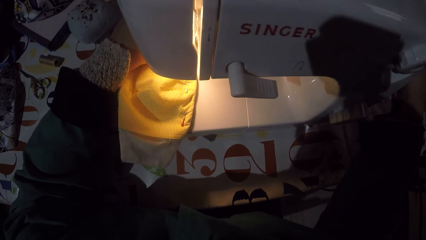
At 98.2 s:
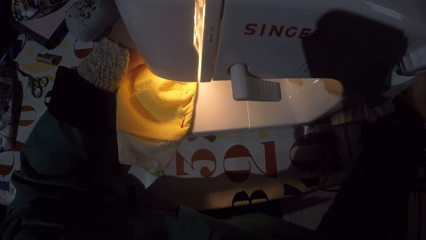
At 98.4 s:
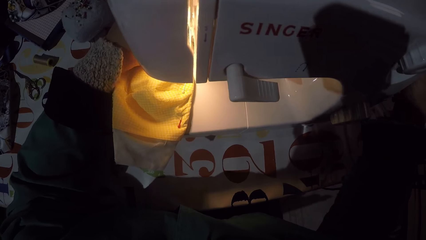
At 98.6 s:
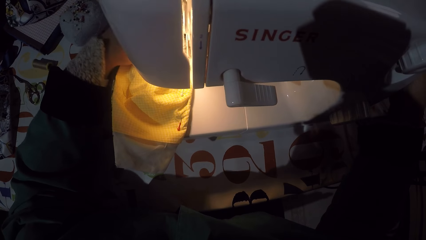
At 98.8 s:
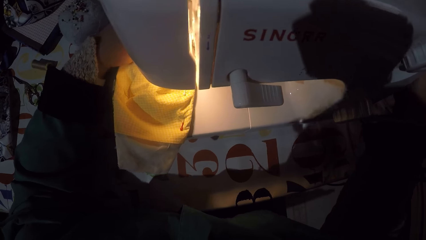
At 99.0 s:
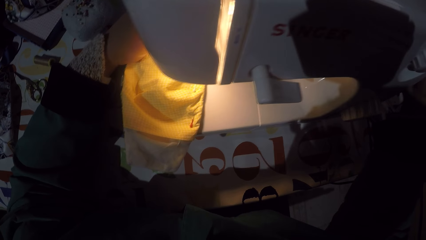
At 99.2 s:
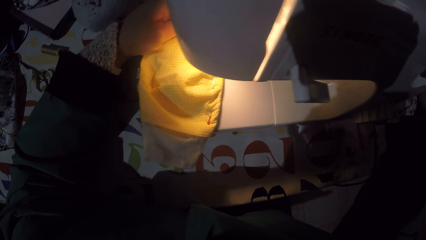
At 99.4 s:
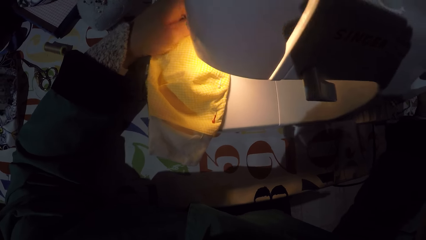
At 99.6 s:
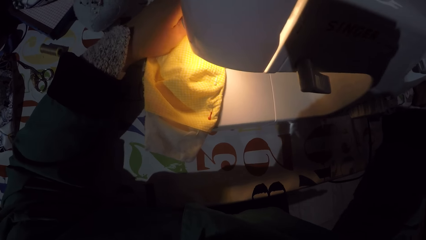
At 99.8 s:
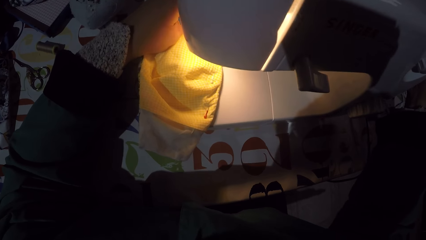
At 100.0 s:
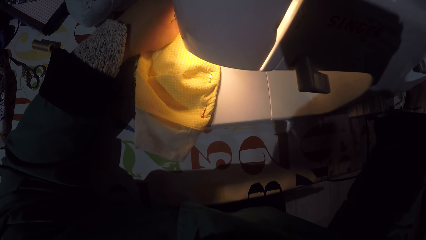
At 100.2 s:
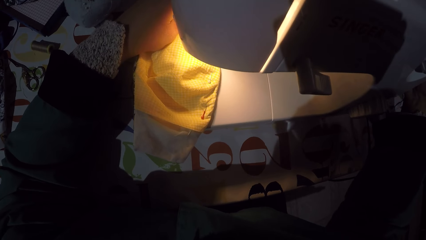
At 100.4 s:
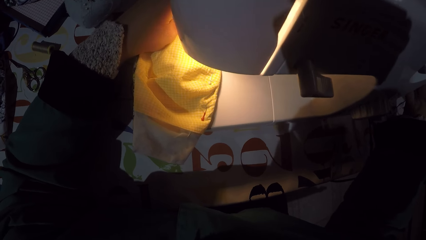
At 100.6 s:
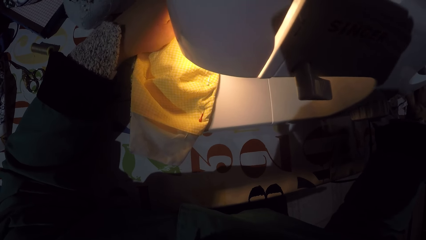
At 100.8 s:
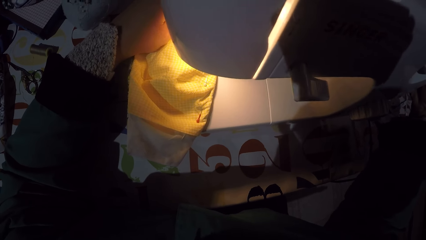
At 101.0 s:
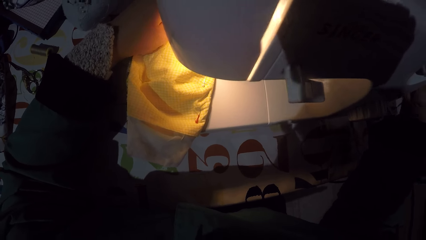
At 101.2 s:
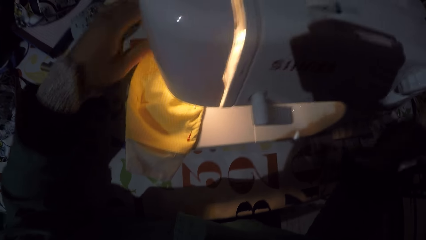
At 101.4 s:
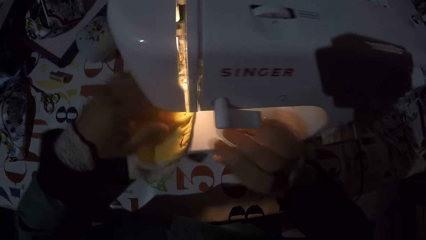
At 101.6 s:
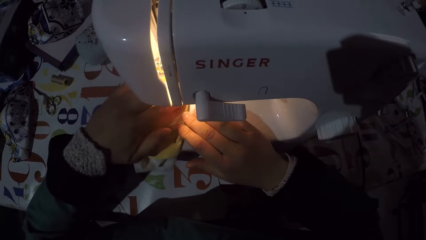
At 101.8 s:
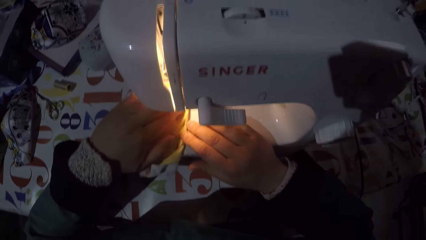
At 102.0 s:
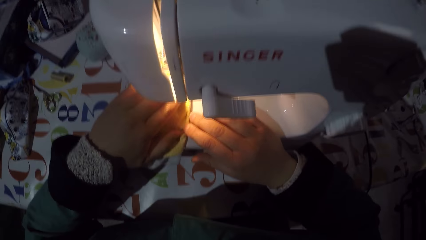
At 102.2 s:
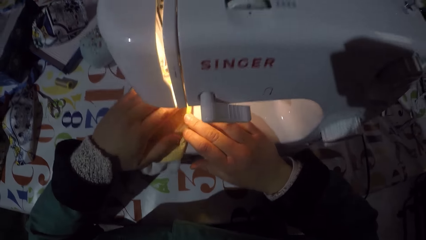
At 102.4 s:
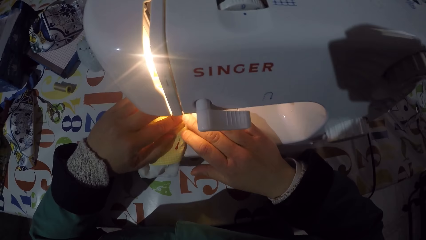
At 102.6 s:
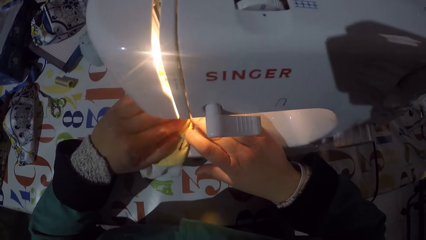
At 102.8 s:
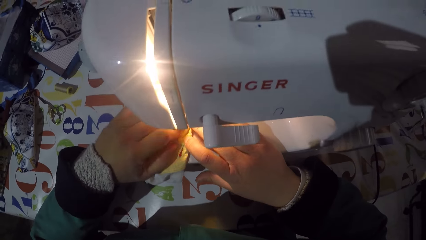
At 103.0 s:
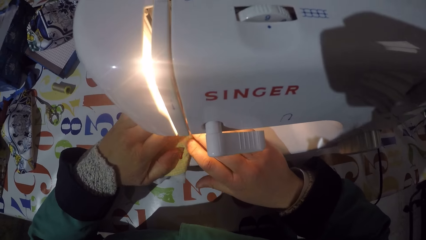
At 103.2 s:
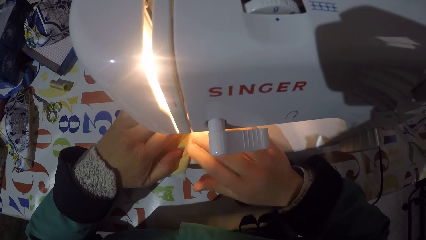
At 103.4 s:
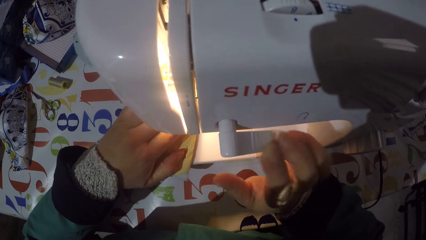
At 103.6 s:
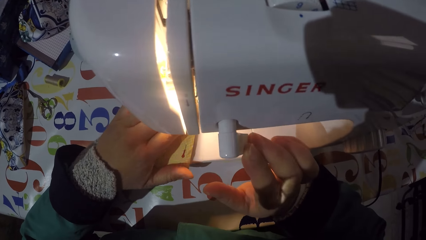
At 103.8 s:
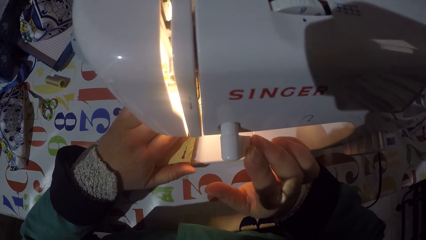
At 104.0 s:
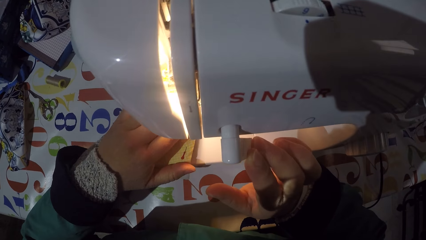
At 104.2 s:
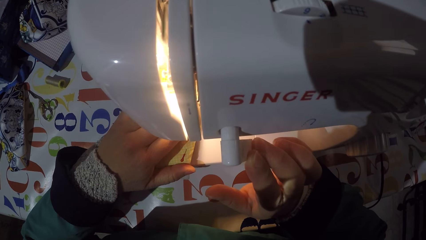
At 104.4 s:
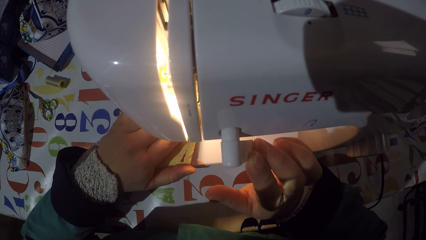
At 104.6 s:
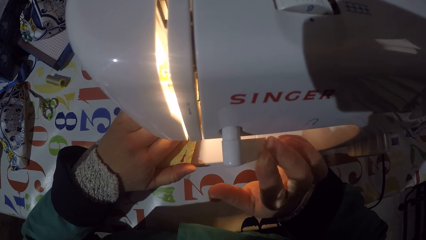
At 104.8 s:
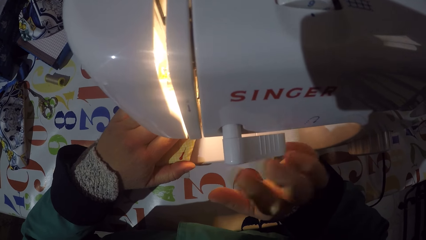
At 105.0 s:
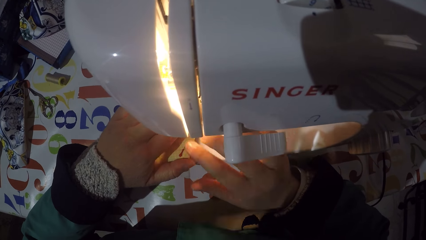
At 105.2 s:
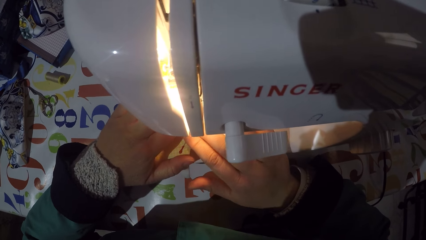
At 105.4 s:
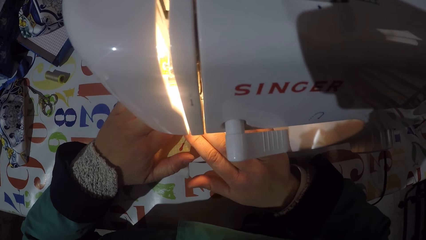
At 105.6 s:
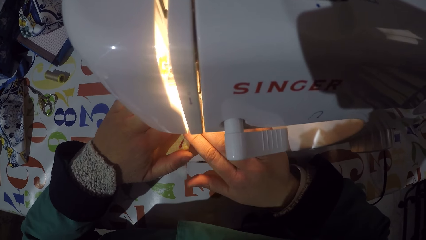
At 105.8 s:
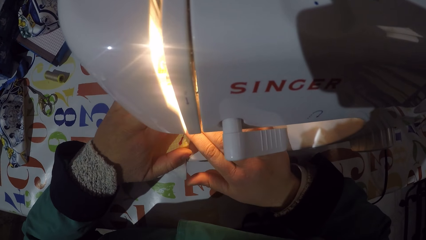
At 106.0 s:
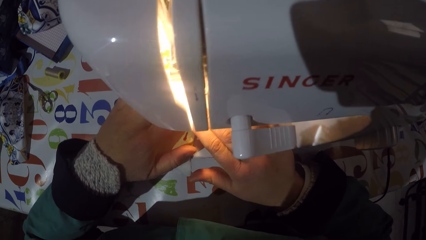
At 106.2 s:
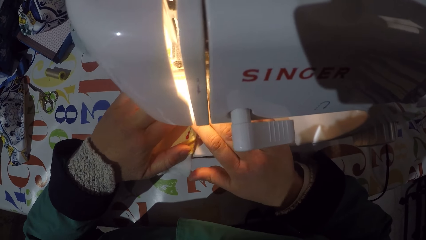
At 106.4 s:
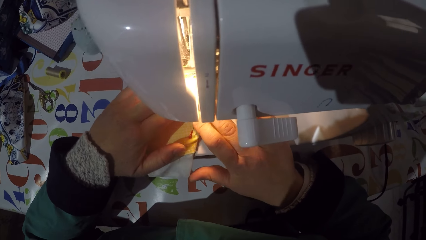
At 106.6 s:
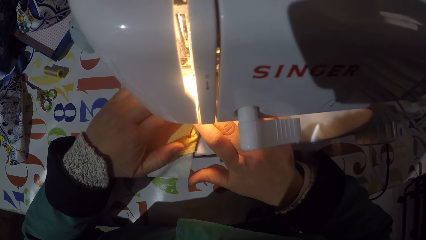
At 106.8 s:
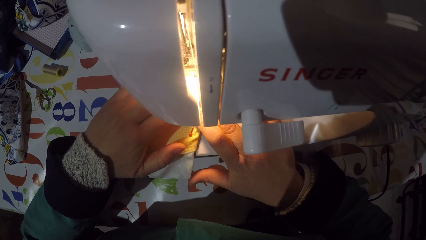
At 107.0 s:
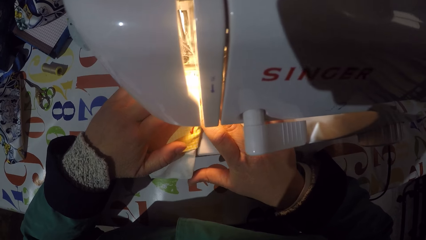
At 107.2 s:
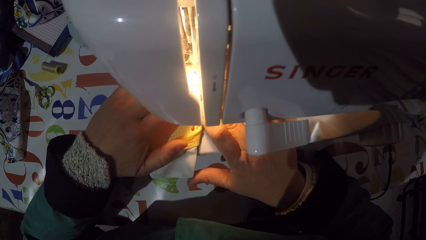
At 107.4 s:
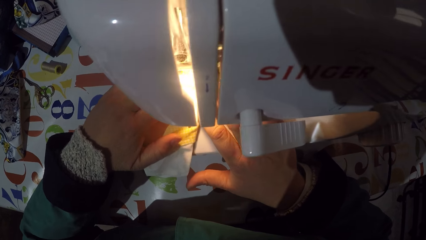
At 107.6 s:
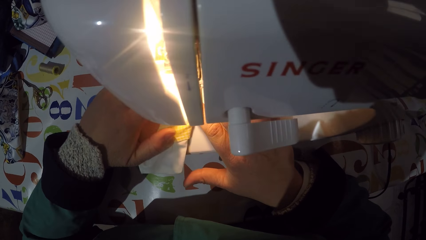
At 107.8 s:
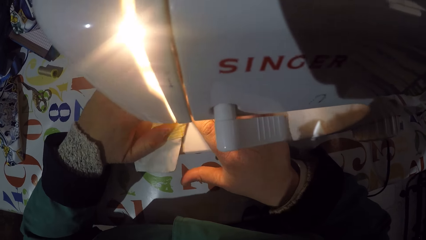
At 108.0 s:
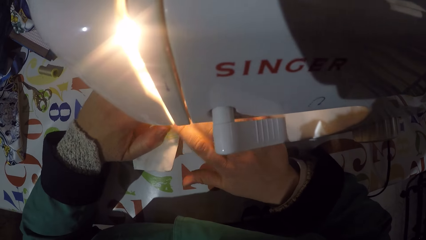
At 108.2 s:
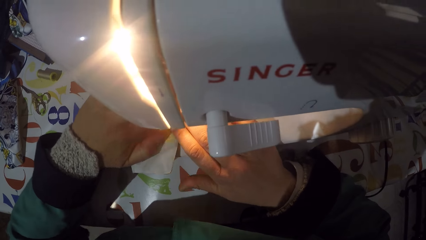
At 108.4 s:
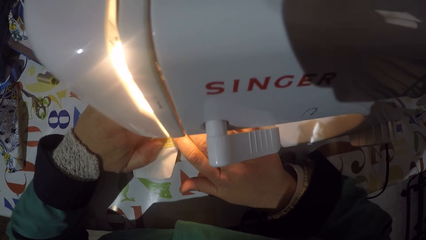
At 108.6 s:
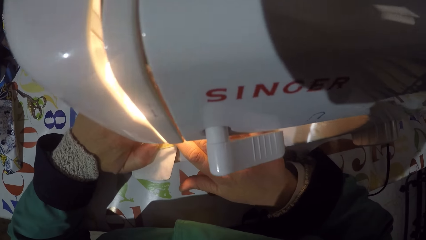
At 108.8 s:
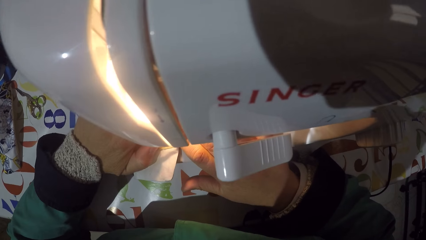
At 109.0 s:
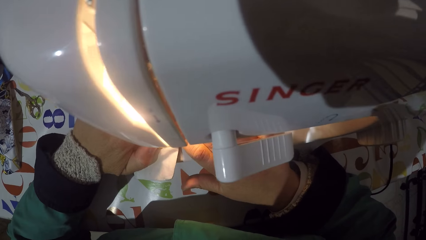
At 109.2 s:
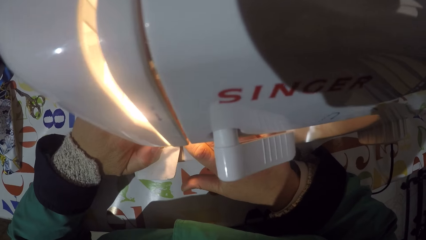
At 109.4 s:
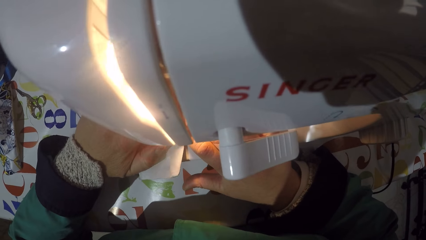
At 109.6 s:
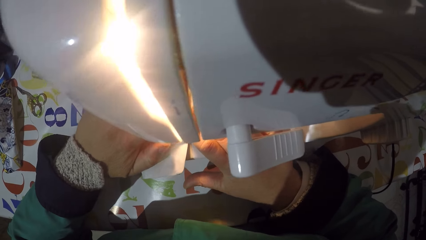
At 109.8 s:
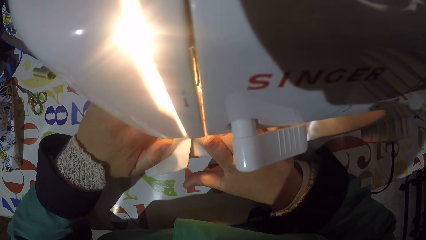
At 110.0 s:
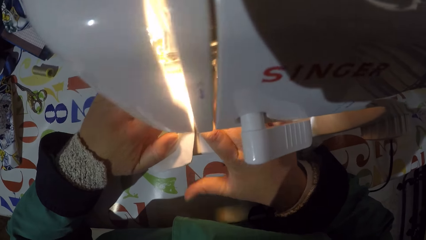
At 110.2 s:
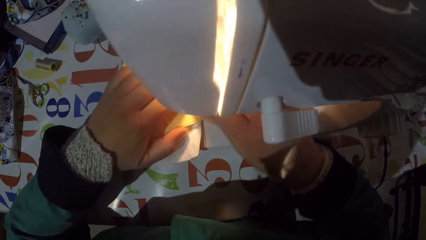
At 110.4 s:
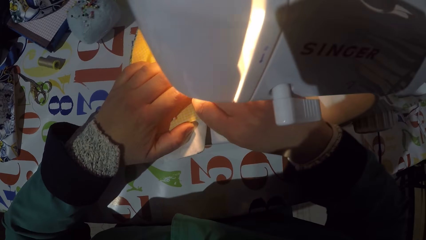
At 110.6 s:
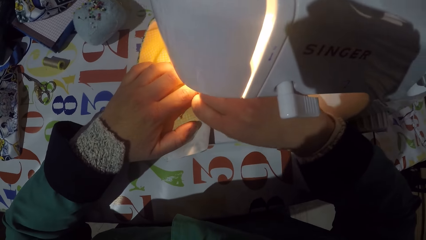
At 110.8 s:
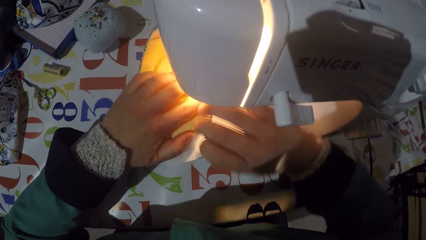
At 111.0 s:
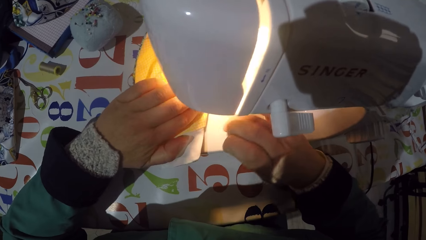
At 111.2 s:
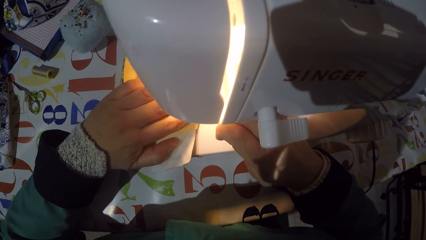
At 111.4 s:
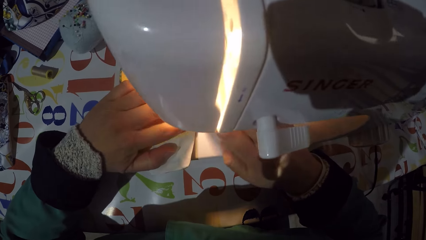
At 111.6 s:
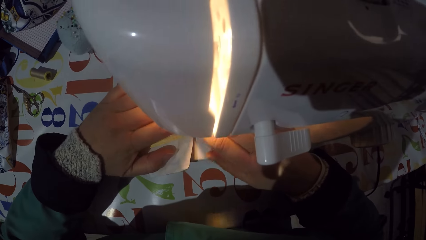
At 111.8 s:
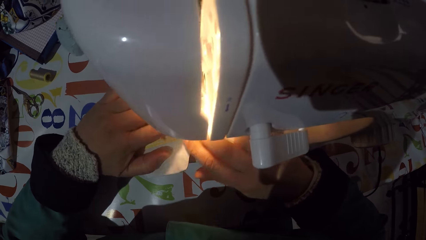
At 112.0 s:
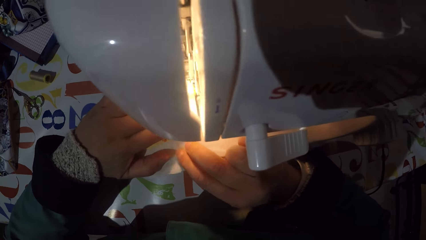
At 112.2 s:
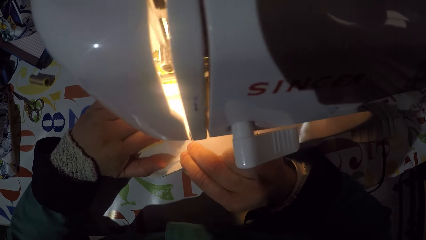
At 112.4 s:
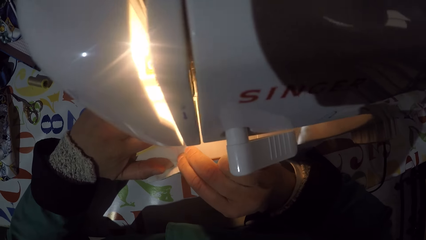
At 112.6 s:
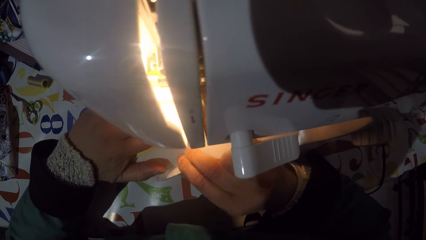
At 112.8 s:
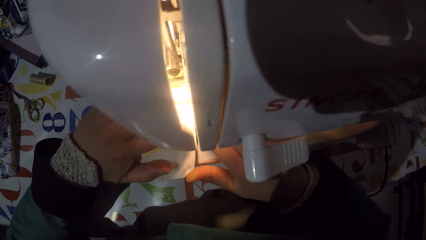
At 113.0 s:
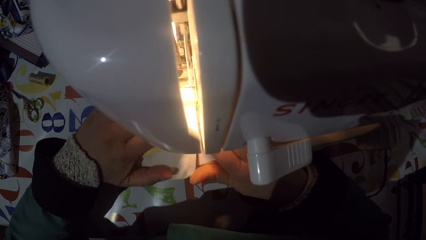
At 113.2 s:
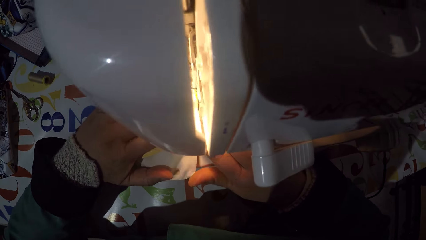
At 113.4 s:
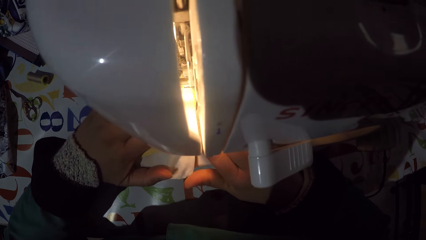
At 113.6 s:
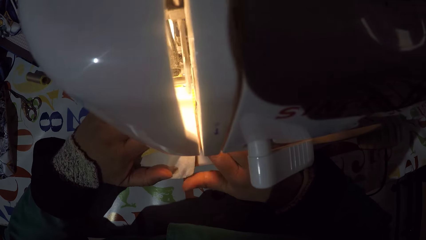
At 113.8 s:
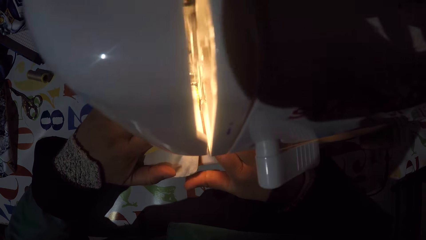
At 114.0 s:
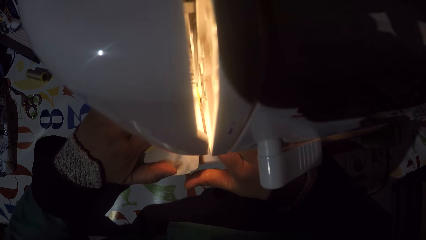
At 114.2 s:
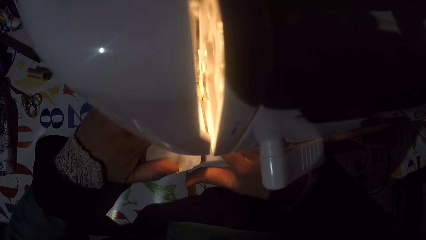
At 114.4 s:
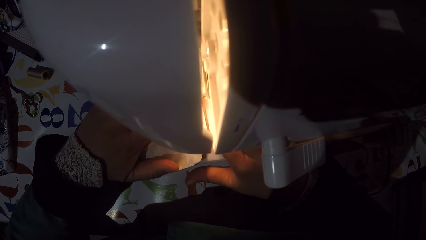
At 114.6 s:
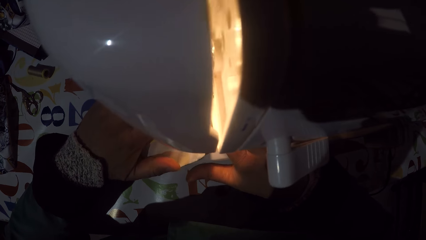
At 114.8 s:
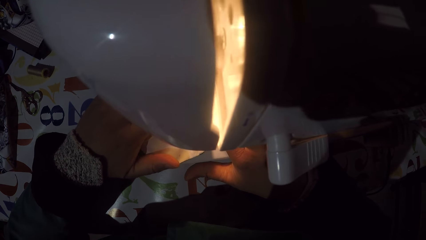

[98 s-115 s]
The camera wearer adjusts the hand wheel. They turn on the sewing machine. They sew a piece of cloth or mask with the sewing machine. They take a pin from the mask.
